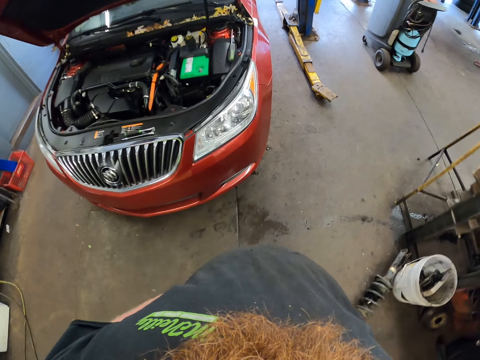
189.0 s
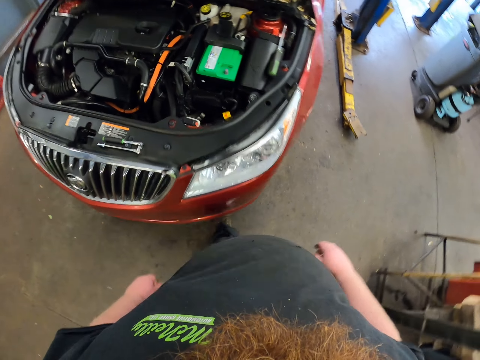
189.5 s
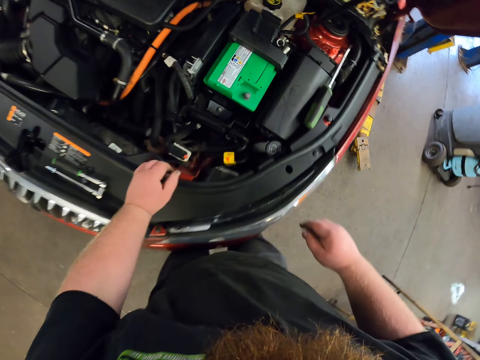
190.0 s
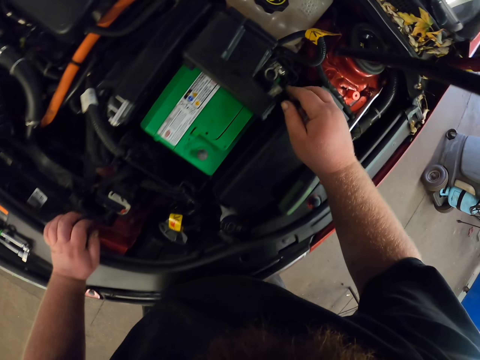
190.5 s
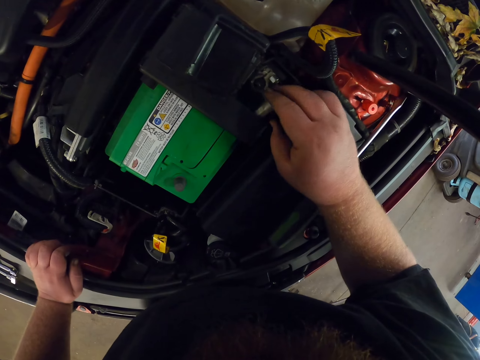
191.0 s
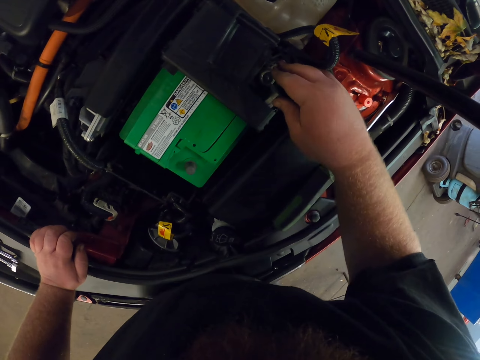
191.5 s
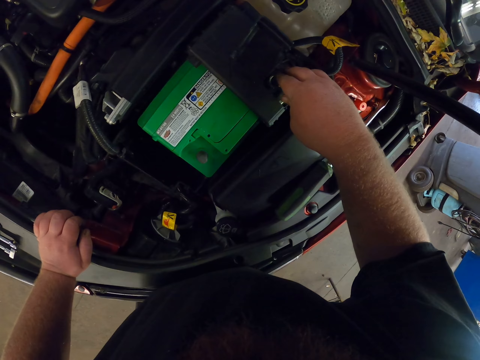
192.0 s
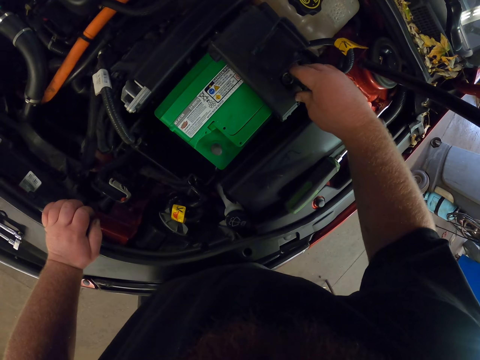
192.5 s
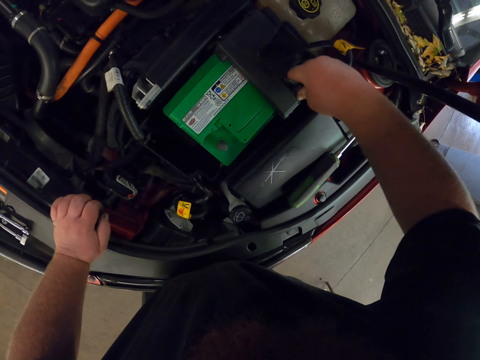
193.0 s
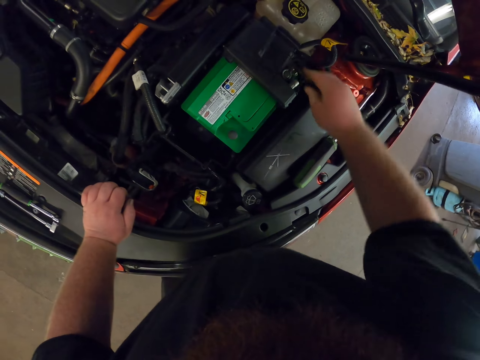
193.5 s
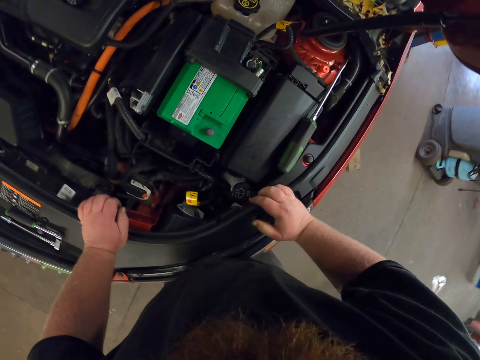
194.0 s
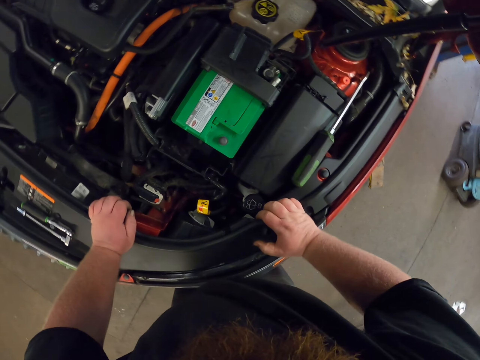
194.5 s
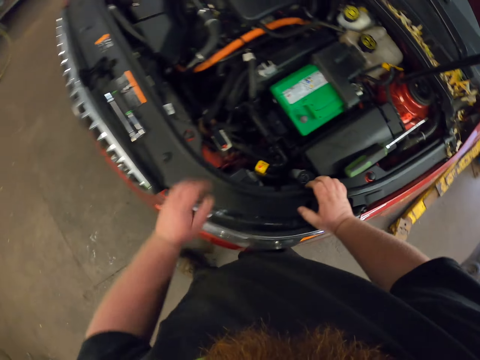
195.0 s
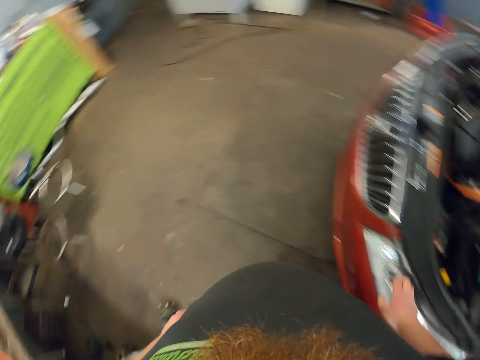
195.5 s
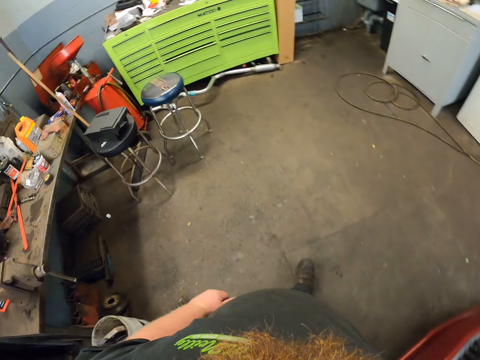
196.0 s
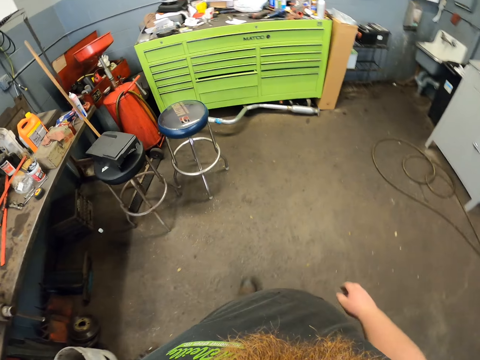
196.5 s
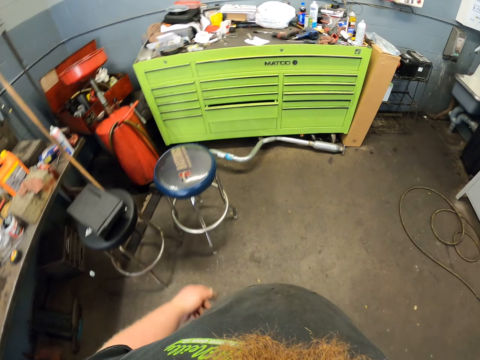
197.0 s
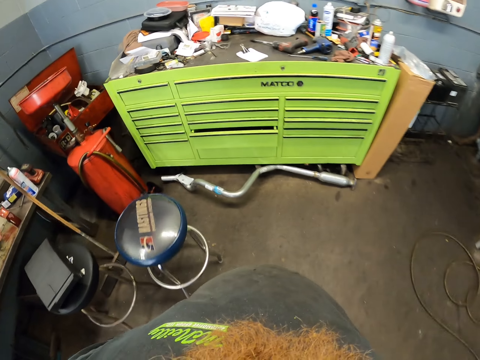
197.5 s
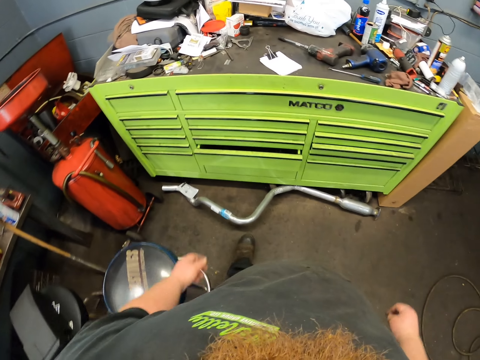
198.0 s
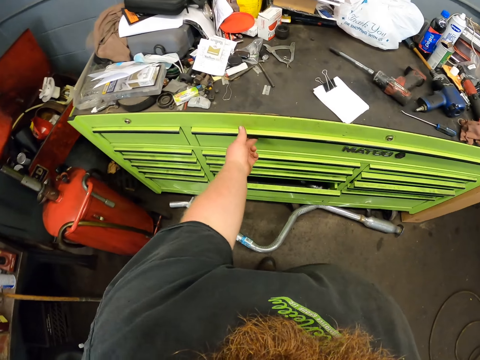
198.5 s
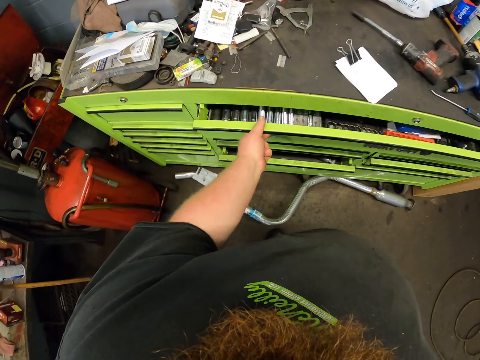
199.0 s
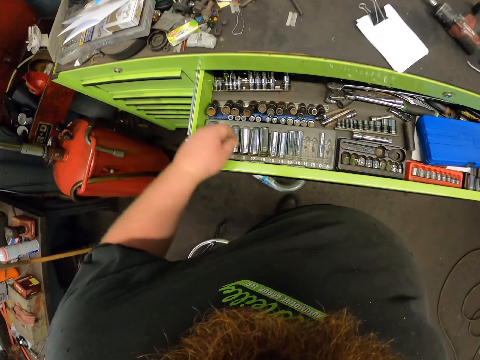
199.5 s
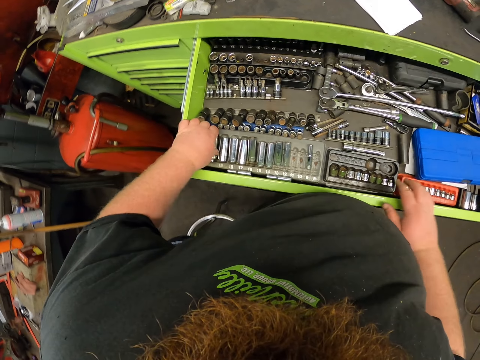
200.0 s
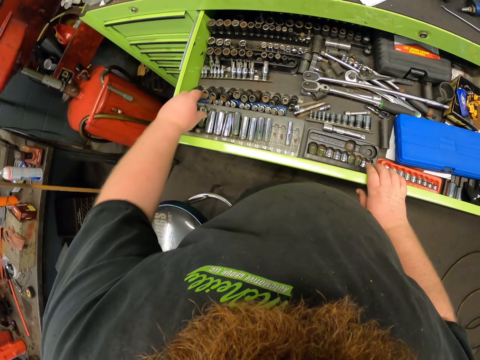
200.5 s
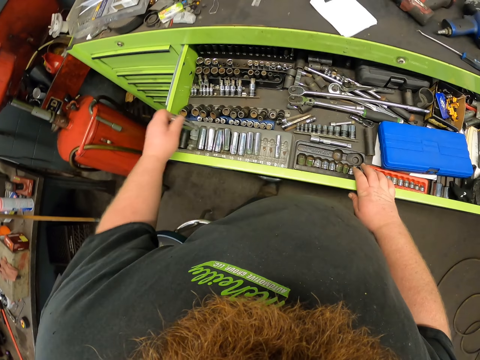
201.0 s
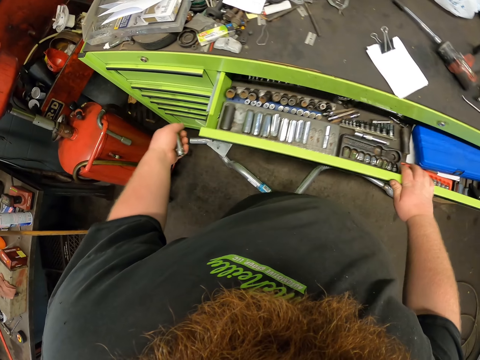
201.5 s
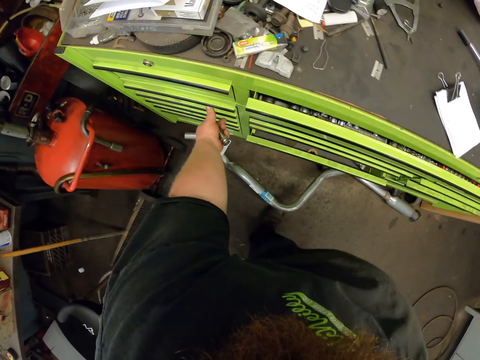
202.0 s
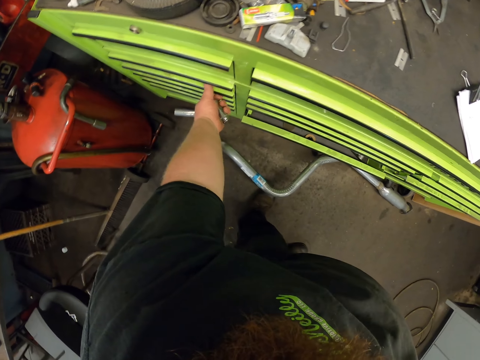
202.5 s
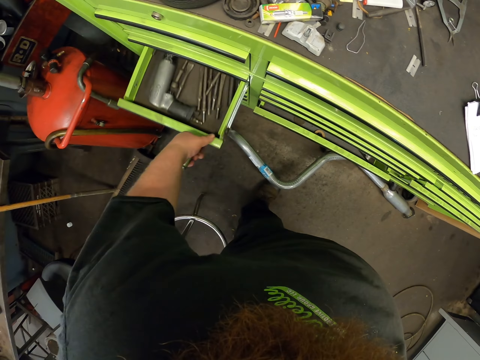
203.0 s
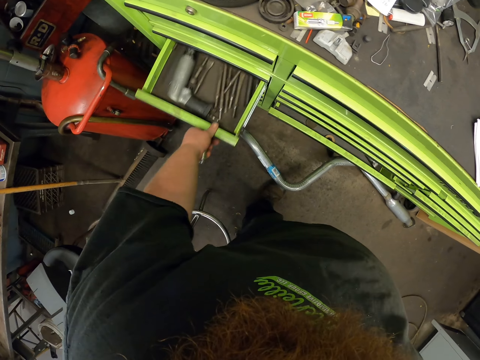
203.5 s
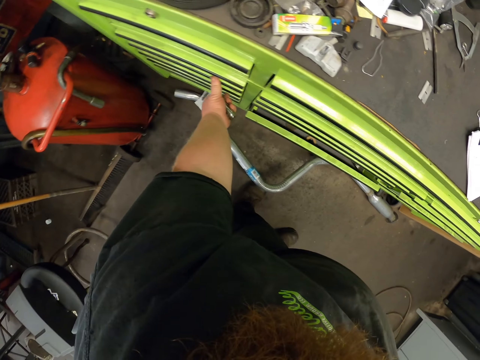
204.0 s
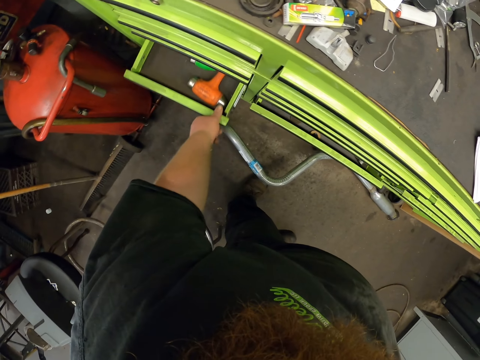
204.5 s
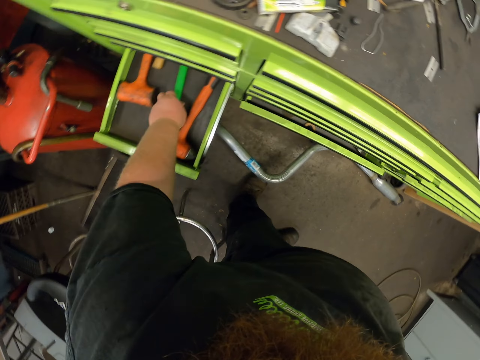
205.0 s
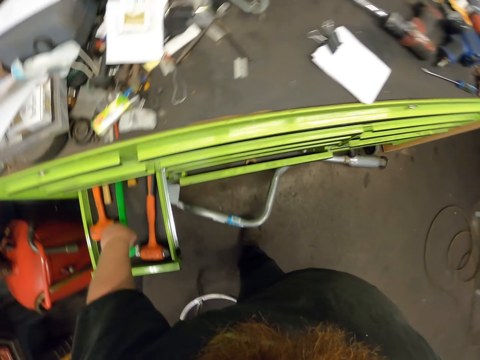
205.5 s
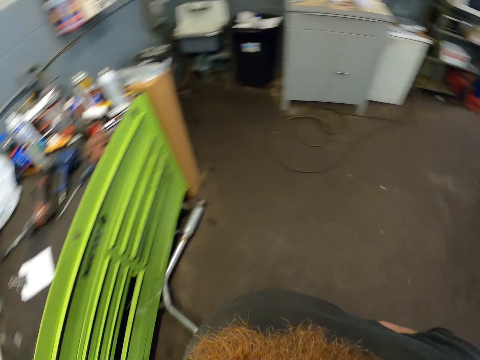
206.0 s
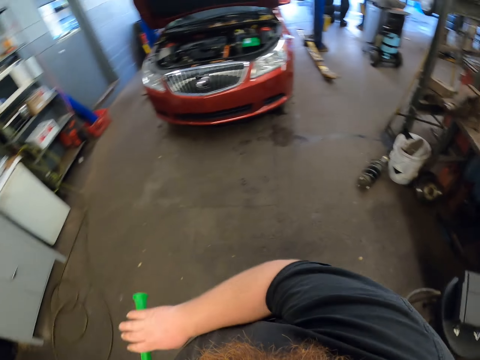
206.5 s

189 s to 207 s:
The camera wearer touches the battery. They adjust a knob near the battery. They walk in the garage. They open a tool cabinet drawer. They take out an electric screw header or bolt. They close the tool cabinet drawer. They open the tool cabinet drawer. They close the tool cabinet drawer. They open the tool cabinet drawer. They take a hammer from the tool cabinet drawer. They walk in the garage.

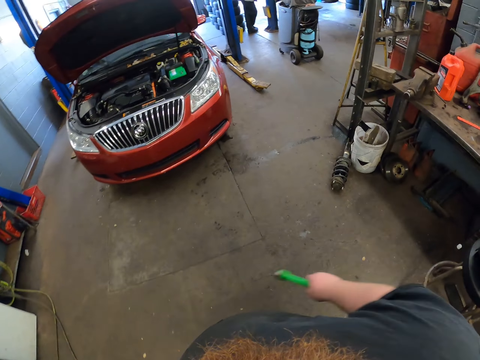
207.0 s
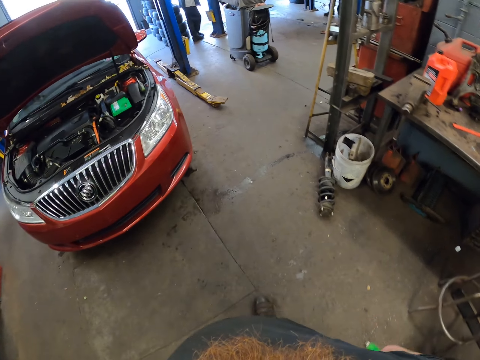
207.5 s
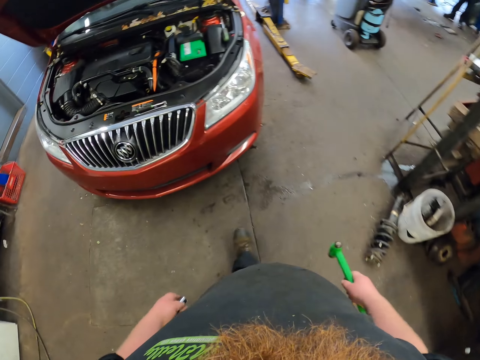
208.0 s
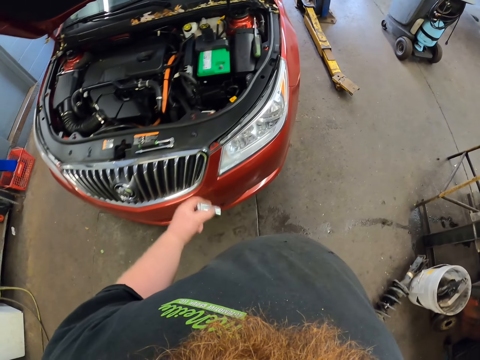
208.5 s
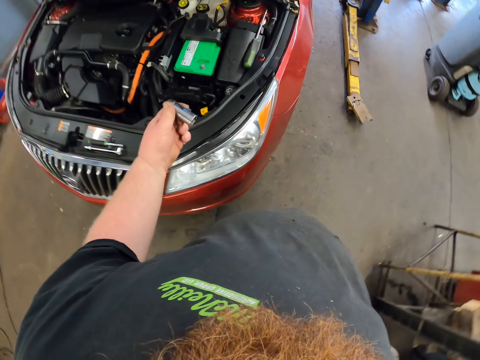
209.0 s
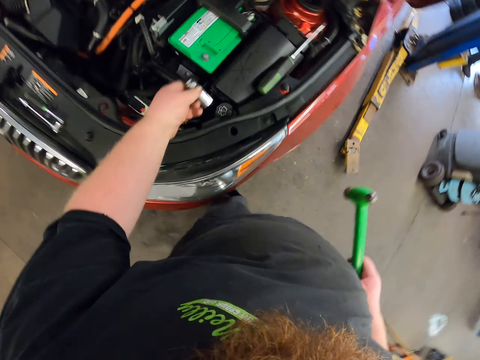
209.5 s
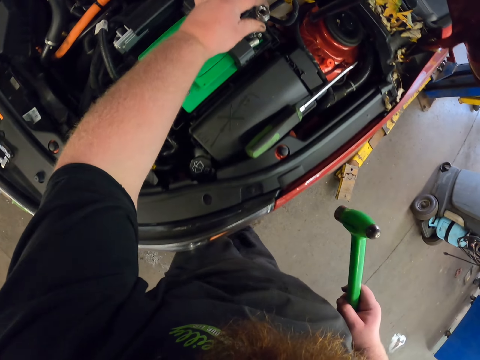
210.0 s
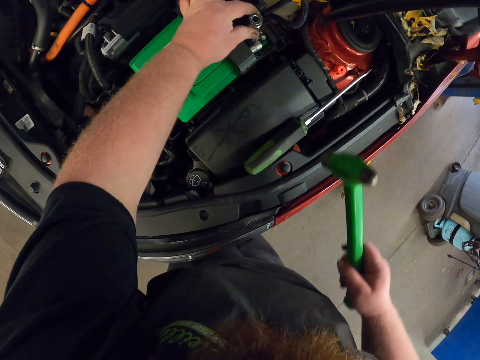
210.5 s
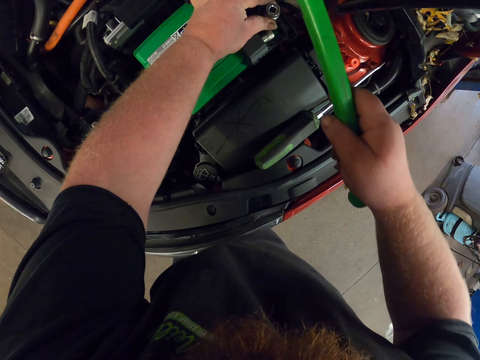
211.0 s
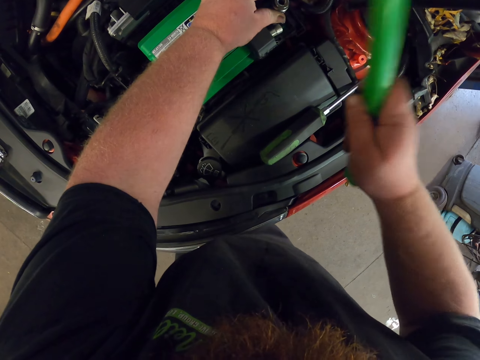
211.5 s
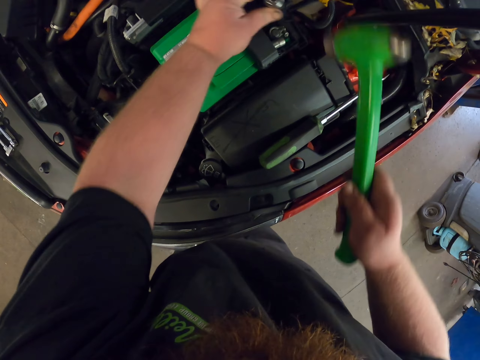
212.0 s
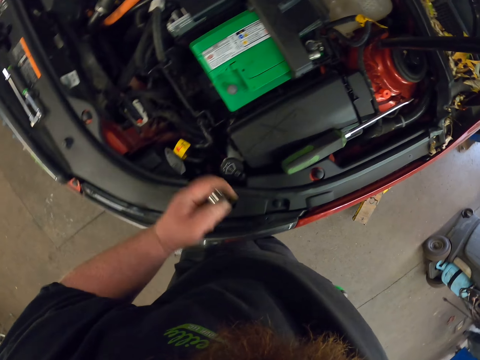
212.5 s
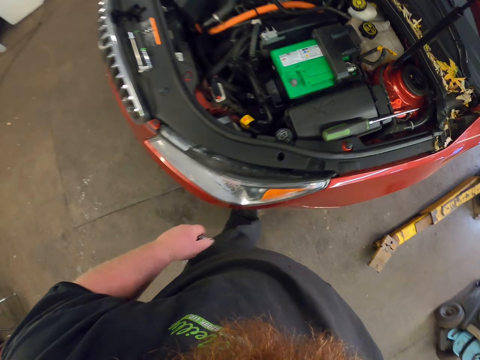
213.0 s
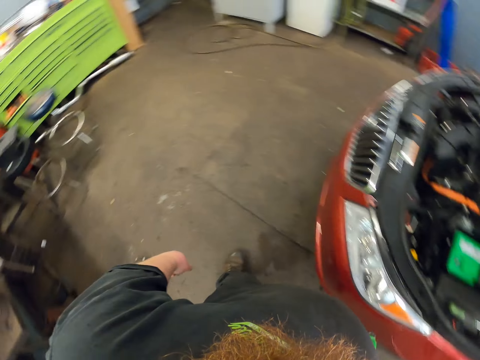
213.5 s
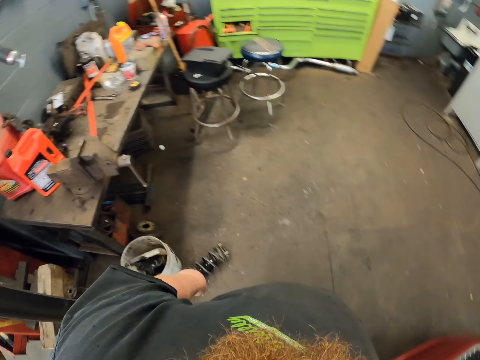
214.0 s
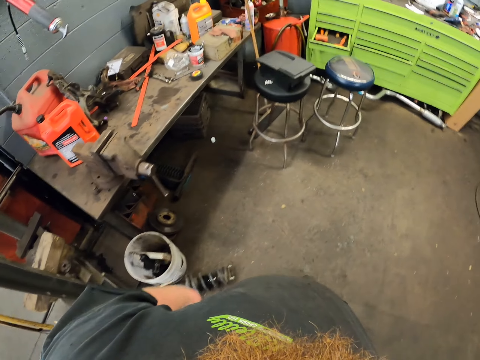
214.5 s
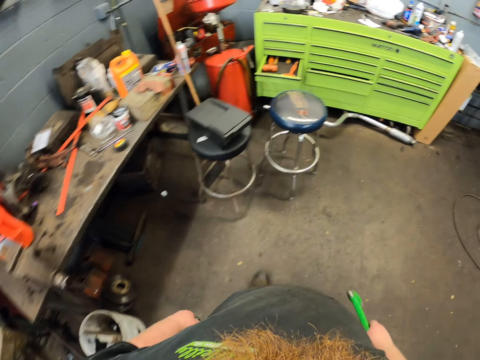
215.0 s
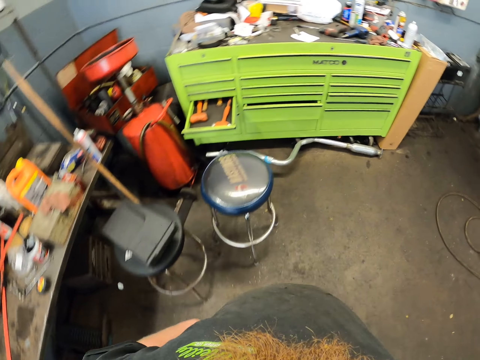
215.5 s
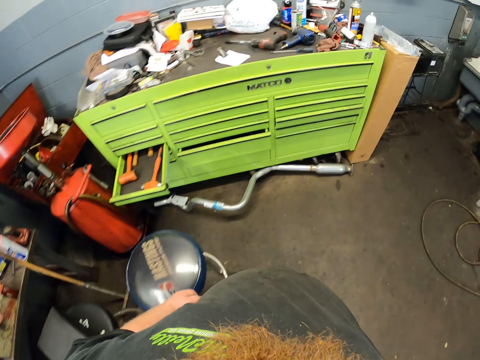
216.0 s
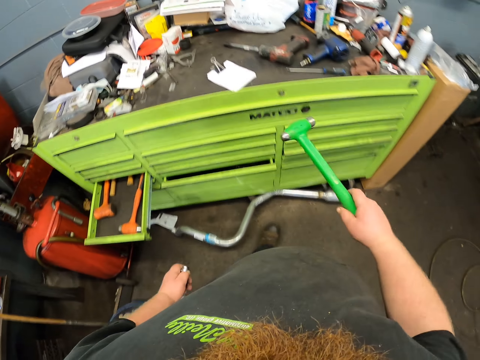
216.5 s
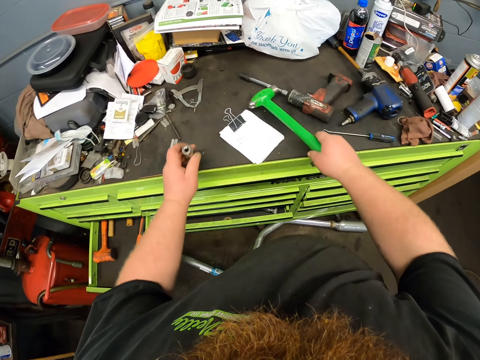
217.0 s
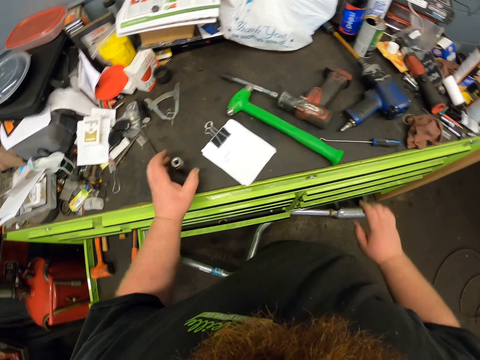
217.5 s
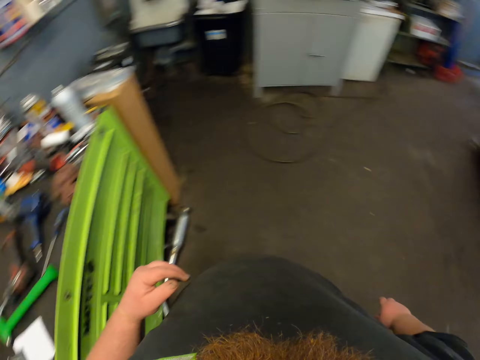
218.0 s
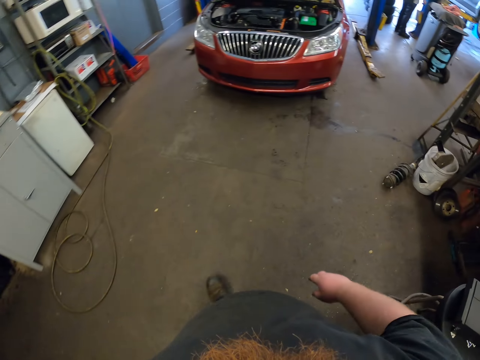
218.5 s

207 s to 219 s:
The camera wearer hammers the battery section with the header and a hammer. They walk in the garage. They put the electric screw header on the tool table. They put the hammer on the tool table.
